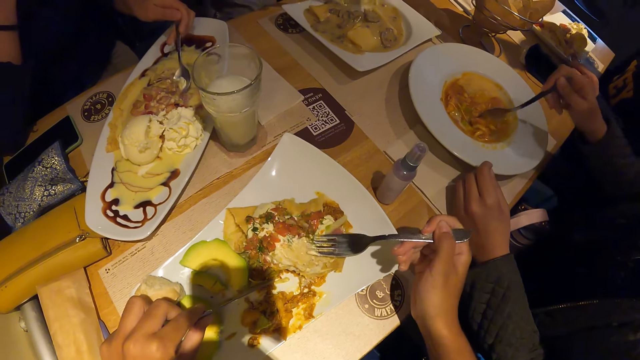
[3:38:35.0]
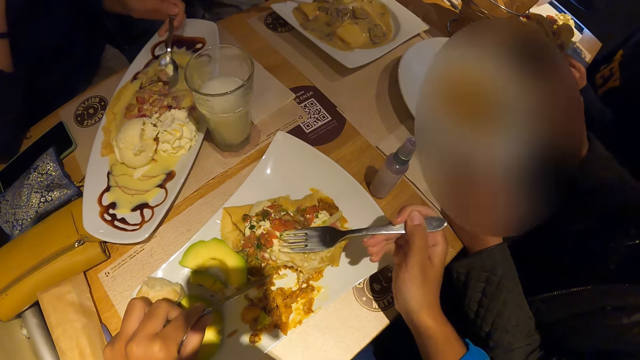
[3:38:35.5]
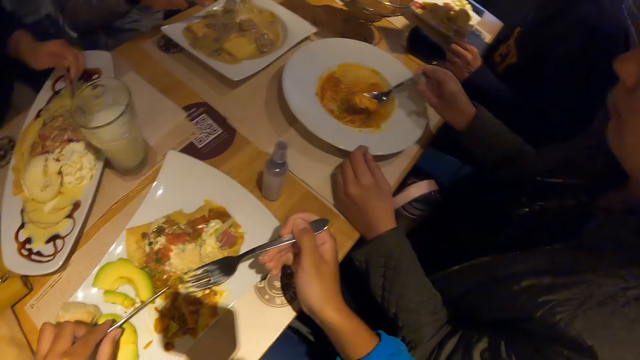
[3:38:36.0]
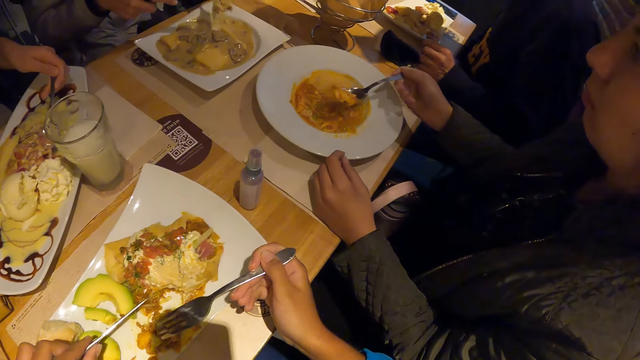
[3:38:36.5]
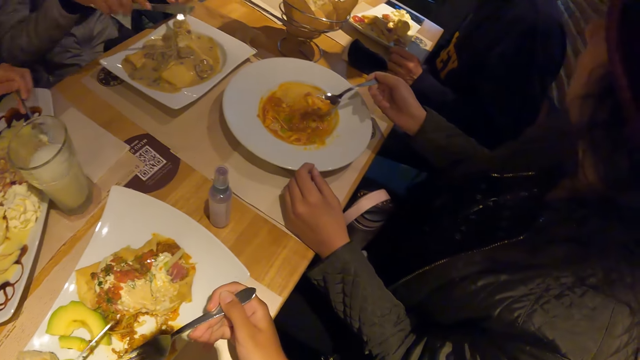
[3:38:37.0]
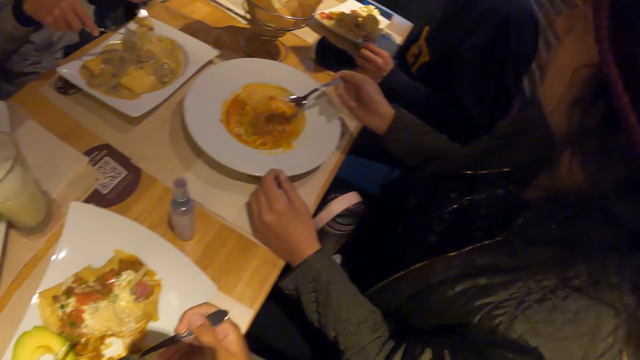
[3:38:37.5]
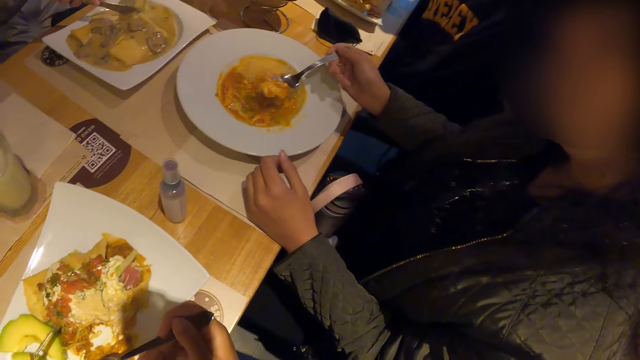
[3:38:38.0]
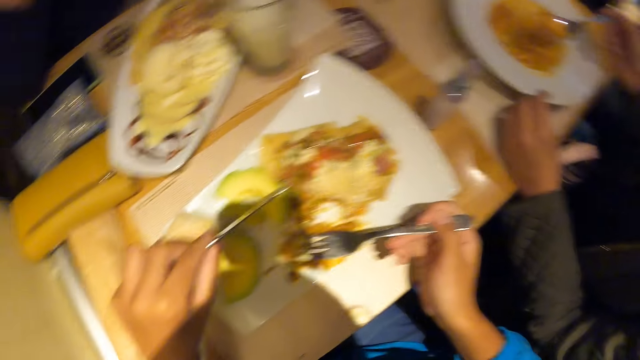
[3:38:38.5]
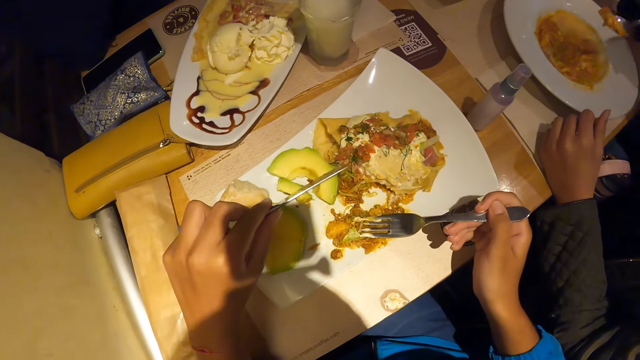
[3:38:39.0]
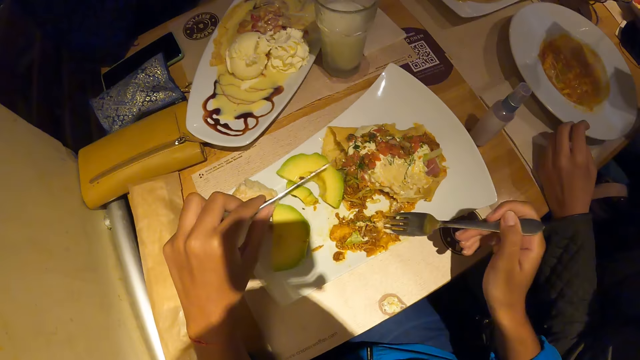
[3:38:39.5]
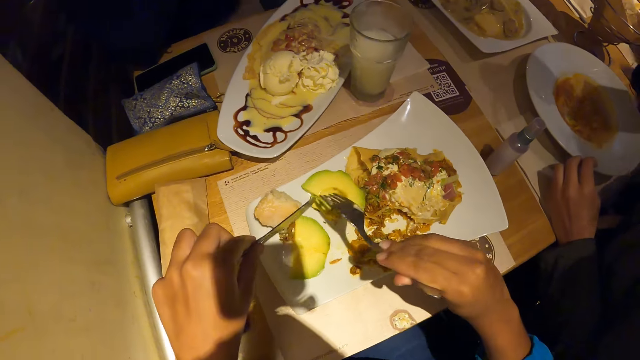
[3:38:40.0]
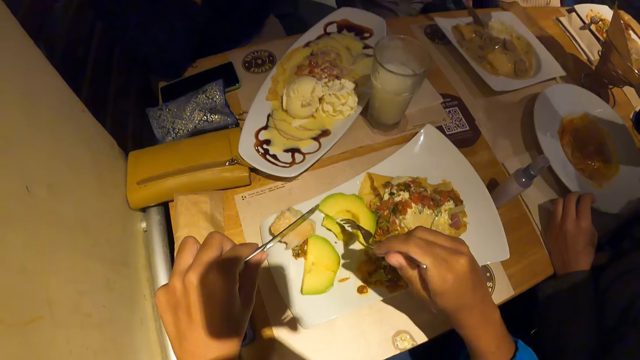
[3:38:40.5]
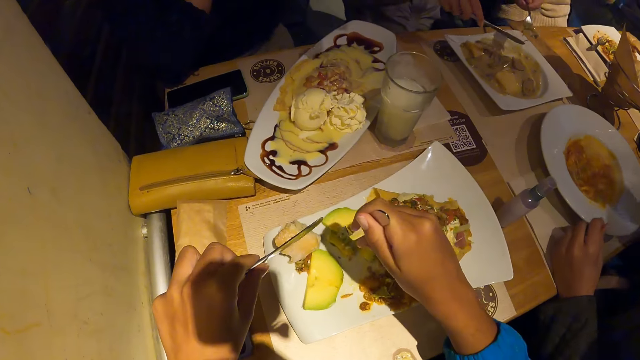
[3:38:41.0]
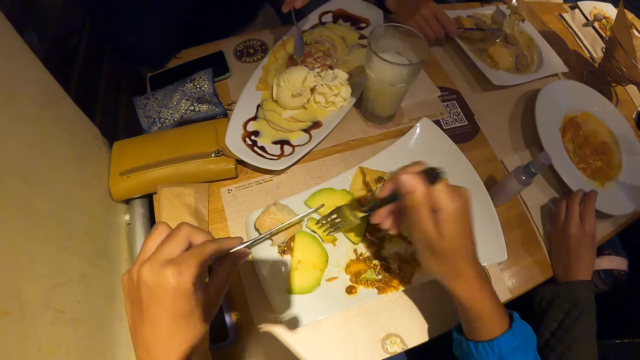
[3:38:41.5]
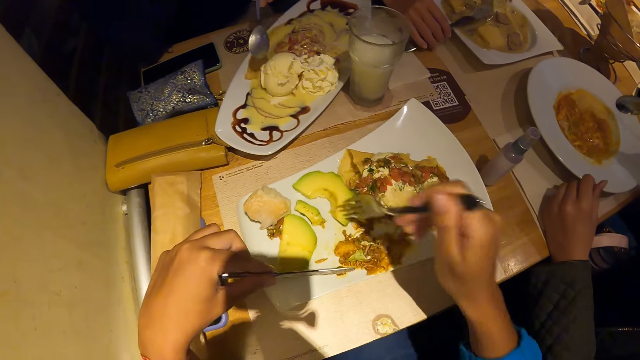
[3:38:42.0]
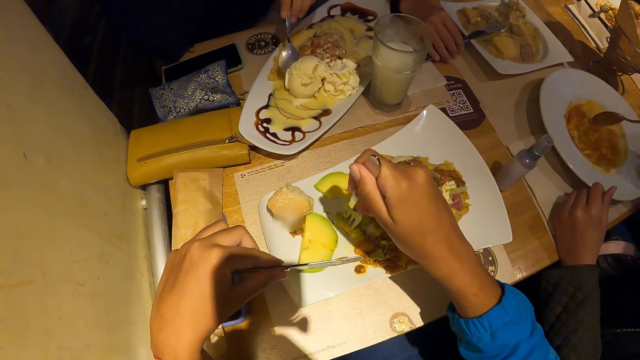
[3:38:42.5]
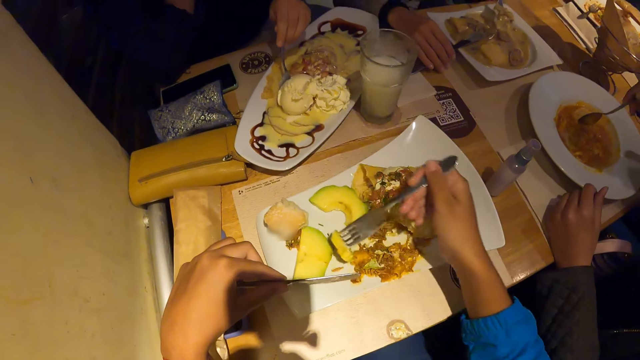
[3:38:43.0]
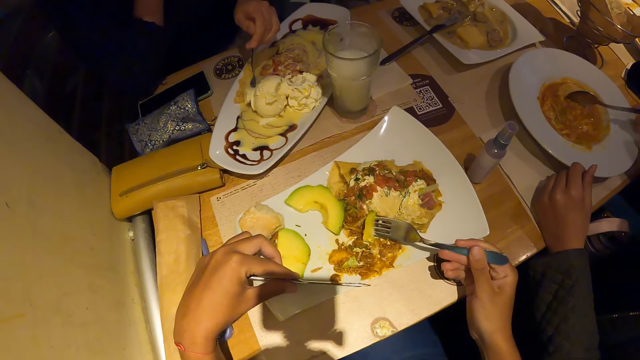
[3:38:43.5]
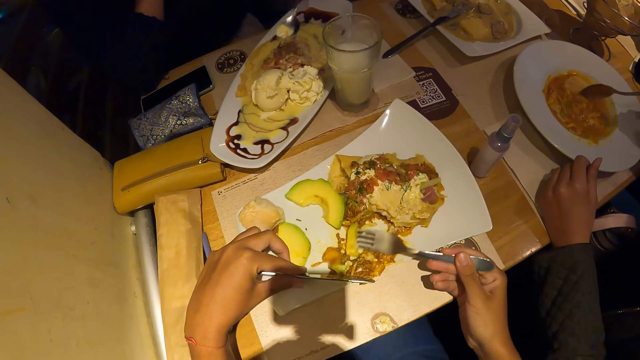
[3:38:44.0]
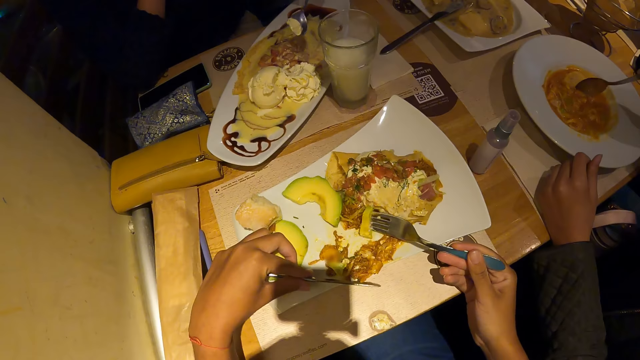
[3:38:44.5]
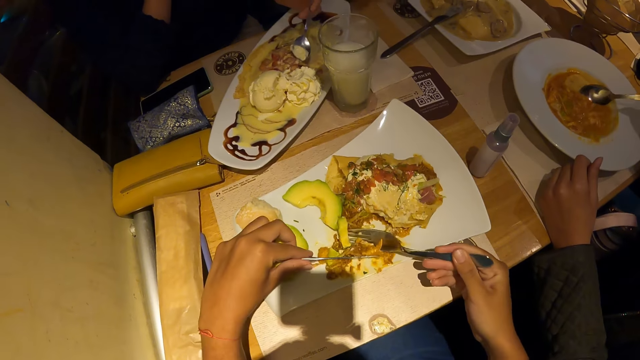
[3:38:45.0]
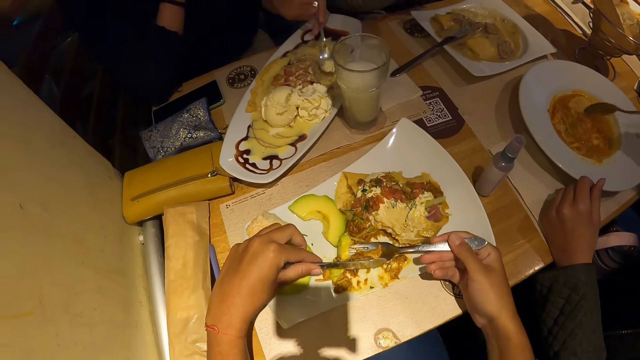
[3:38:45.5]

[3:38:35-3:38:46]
A woman scoops waffles from the tray of waffles on the table with the spoon in her left hand. The camera wearer mixes food with a fork. She scoops the food up and looks around. She presses the fork on the food. She lifts the fork up and lifts a knife up. She picks a piece of avocado from the plate of waffles on the table with the fork in her right hand. Another woman scoops soup from the plate of chicken soup on the table with the cutlery in both hands. The camera wearer lifts the fork up and lifts the knife up. The first woman scoops ice cream from the tray of waffles on the table with the spoon in her left hand. The camera wearer forks the avocado, lifts up the avocado, dips the avocado in the food and rubs the avocado on the plate. She collects the food with the knife.

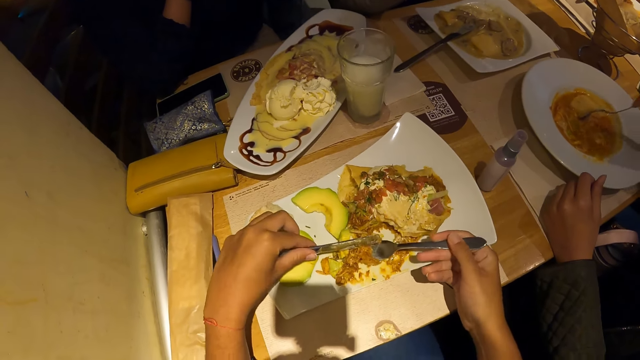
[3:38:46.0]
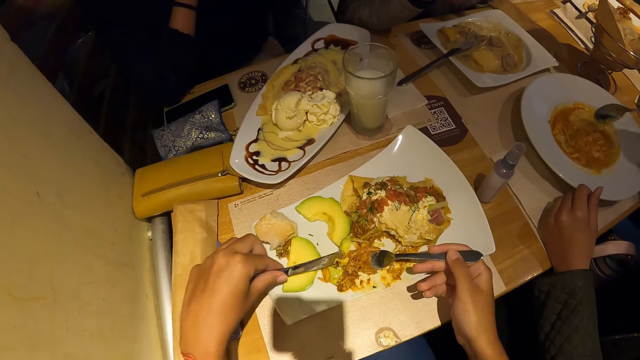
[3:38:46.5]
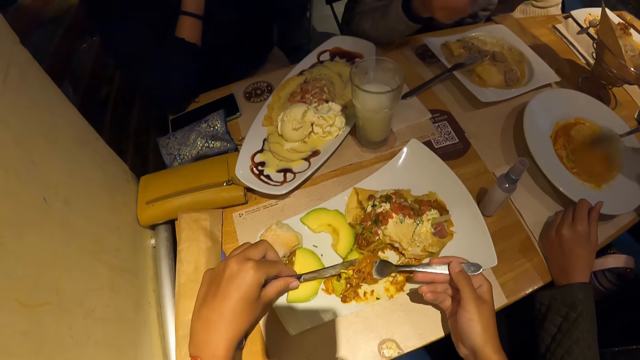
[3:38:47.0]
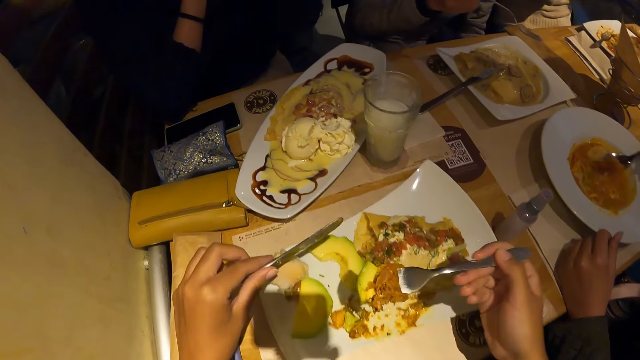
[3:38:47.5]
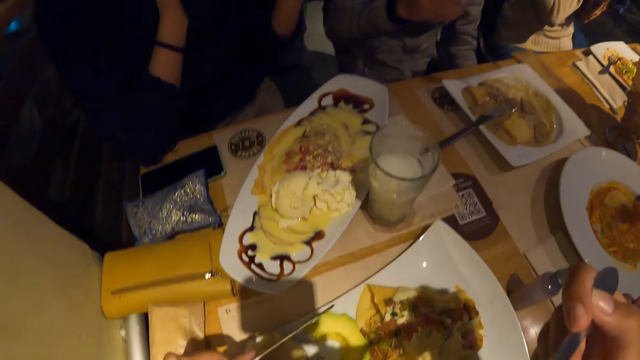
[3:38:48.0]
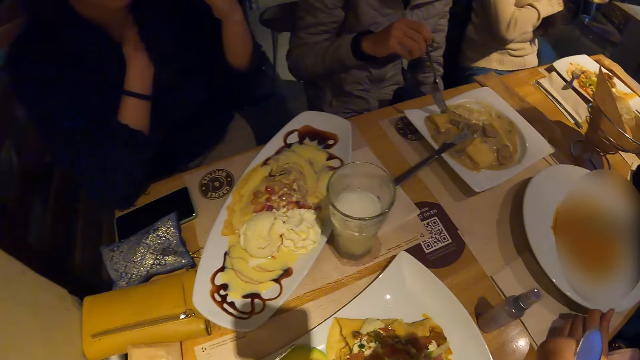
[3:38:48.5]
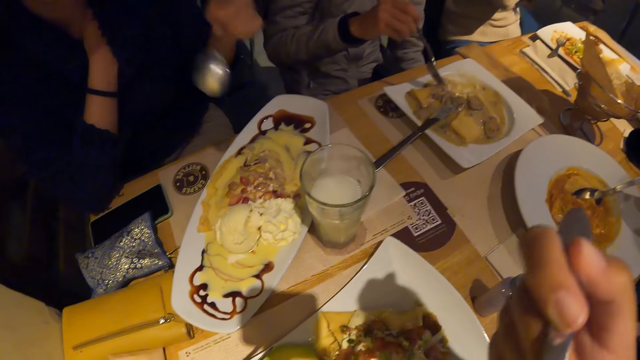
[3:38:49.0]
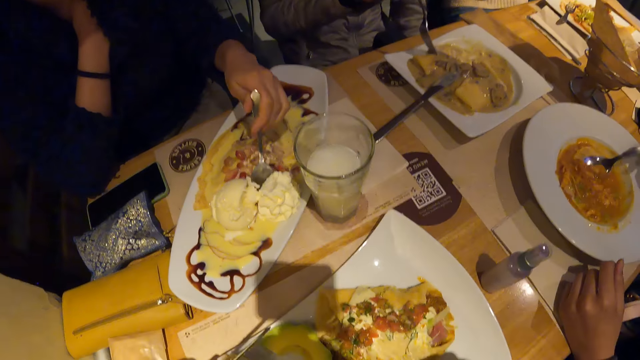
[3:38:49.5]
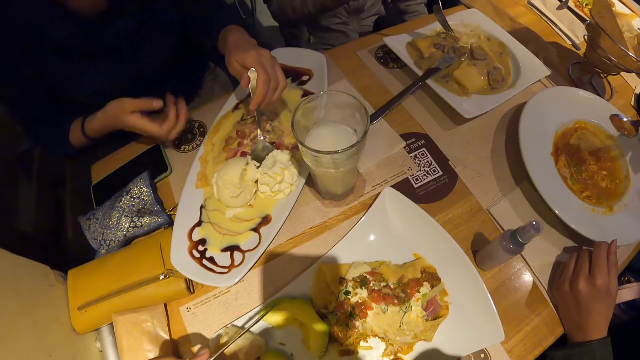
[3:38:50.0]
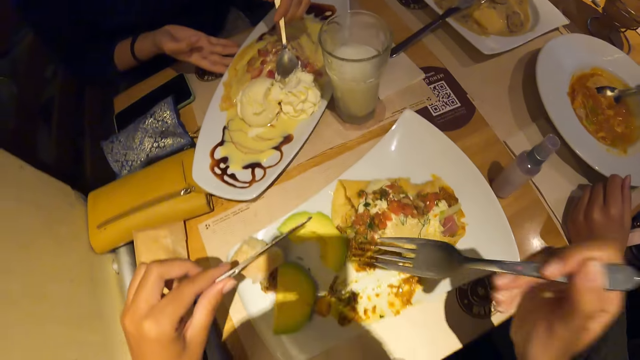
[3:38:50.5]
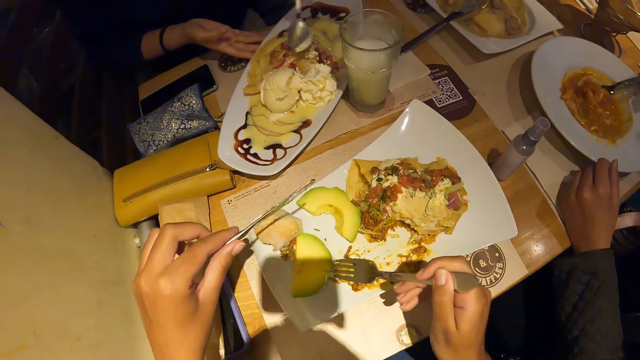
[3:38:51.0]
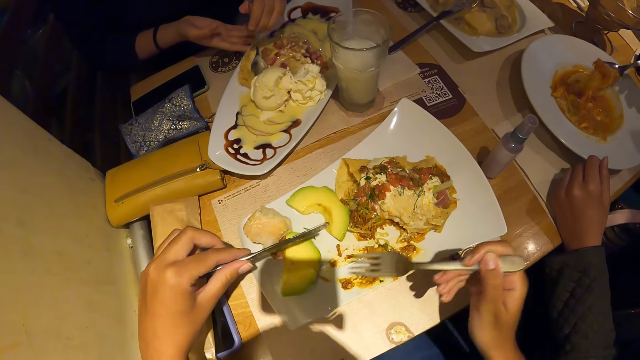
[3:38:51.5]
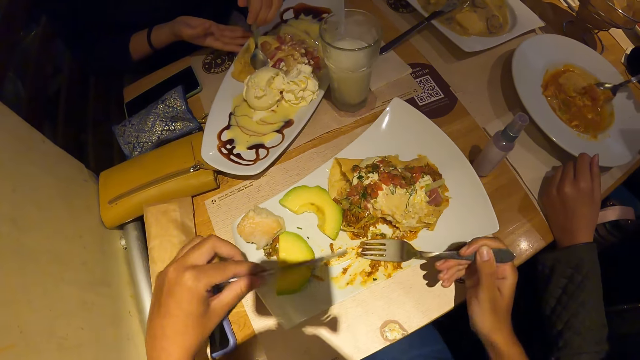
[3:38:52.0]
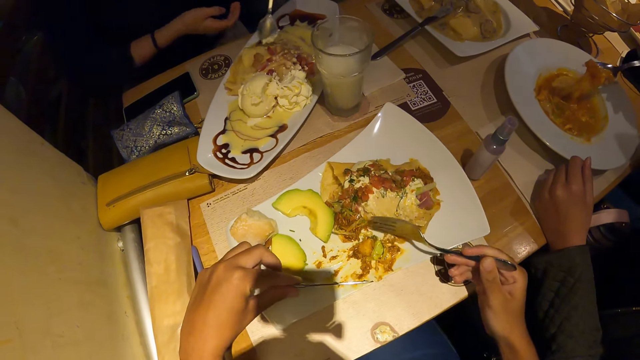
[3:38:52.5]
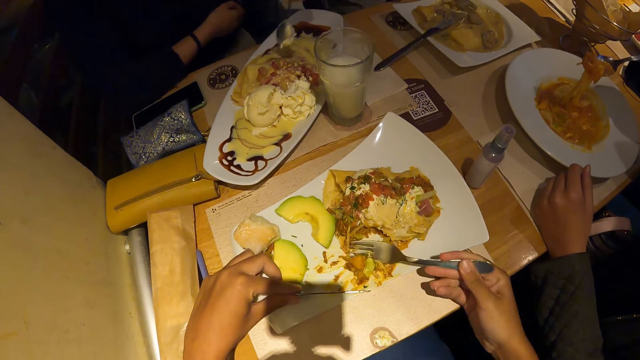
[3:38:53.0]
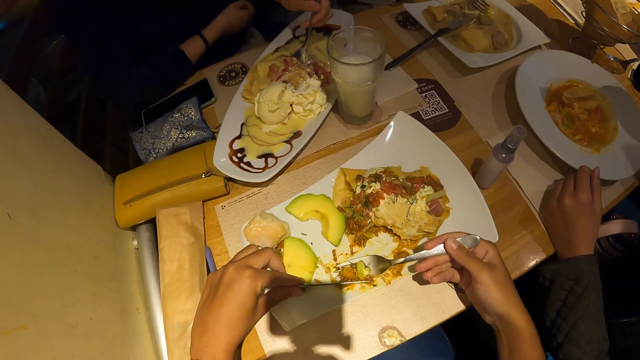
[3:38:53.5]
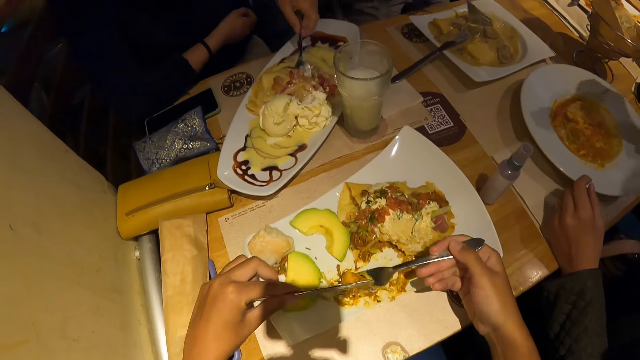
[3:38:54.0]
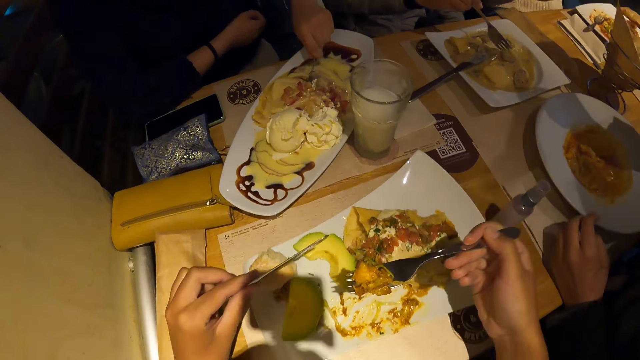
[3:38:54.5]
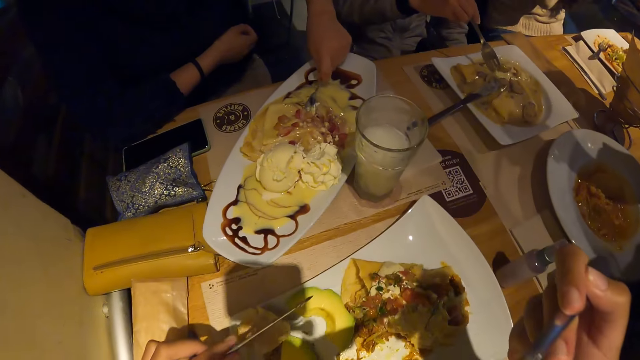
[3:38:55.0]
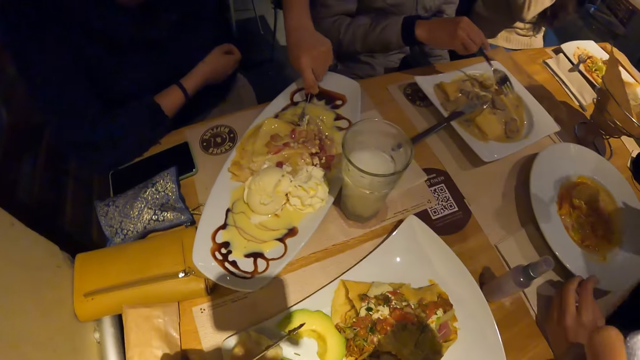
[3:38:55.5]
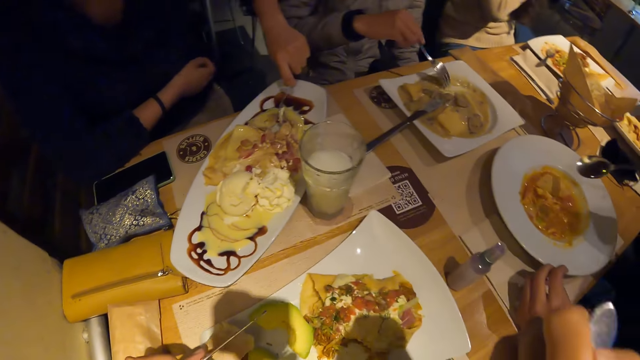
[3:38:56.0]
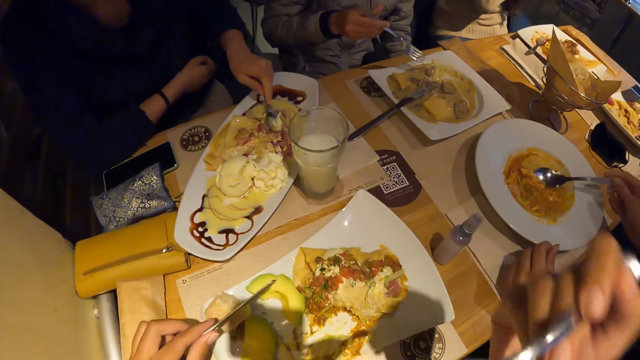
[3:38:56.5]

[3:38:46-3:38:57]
The camera wearer places food on the fork. She lifts the knife up. She scoops up food with the fork. She eats the piece of waffles from the plate of waffles on the table with the fork in her right hand. She moves the fork down. The man scoops carrot soup from the plate of carrot soup on the table with the spoon in his right hand. The camera wearer moves the fork in the plate and holds the knife up. She scoops waffles from the plate of waffles on the table with the fork in her right hand. She swipes food in the plate. She moves the knife in the plate. She lifts the food up and lifts the knife up. She eats waffles from the plate of waffles on the table with the fork in her right hand. The woman scoops waffles from the tray of waffles on the table with her left hand.
